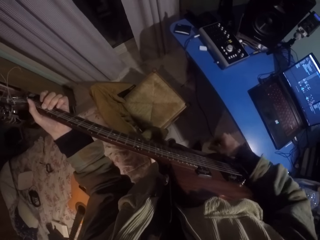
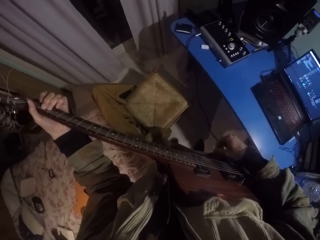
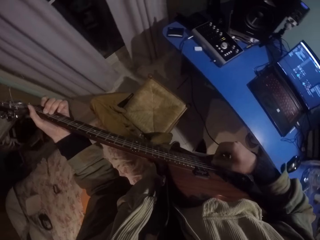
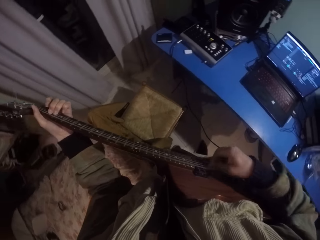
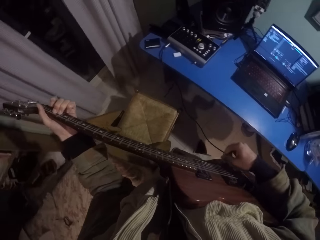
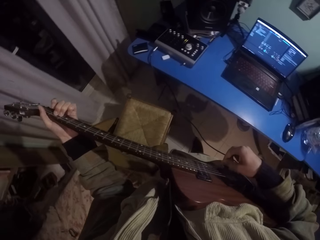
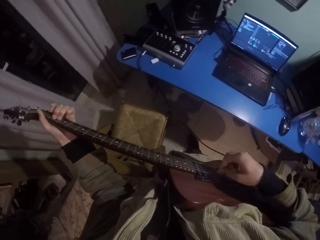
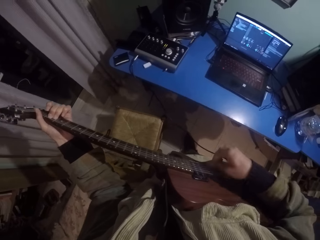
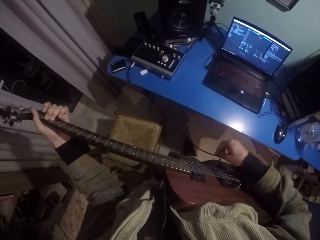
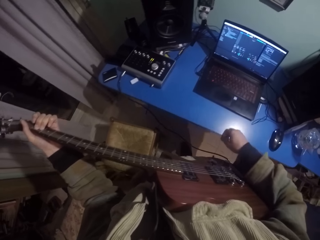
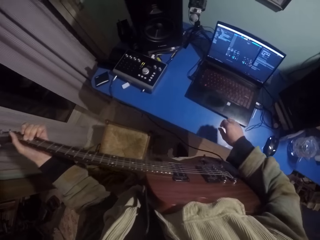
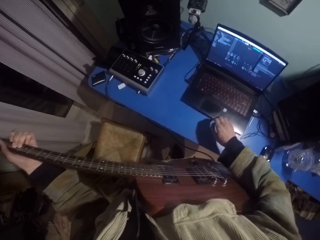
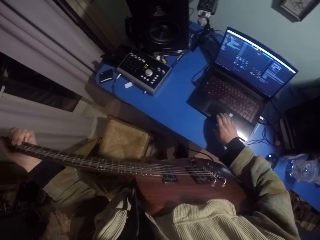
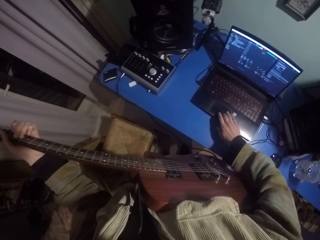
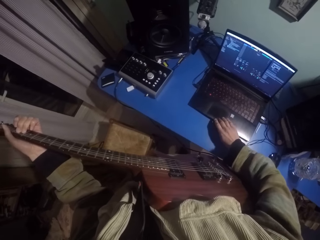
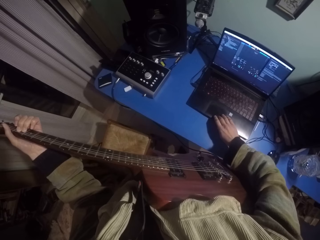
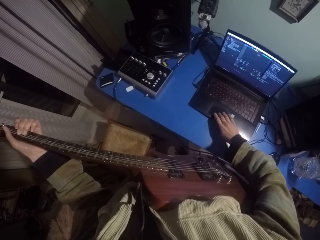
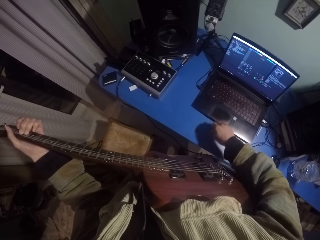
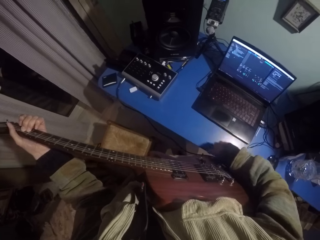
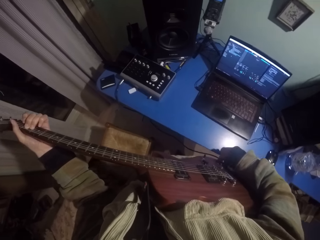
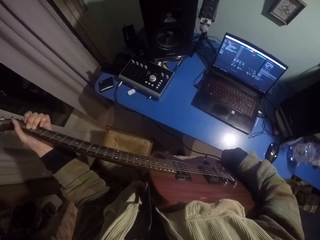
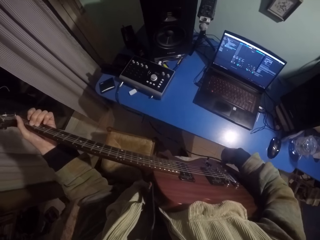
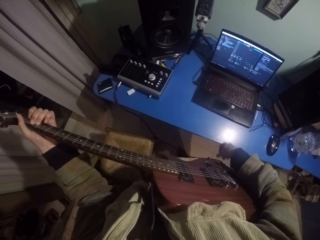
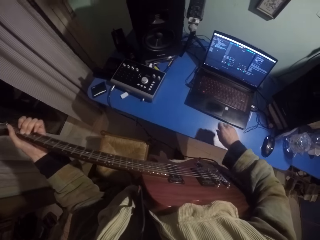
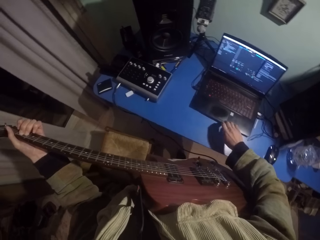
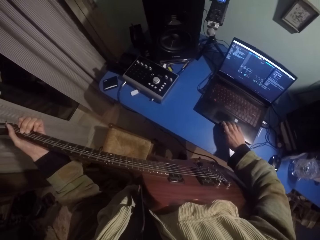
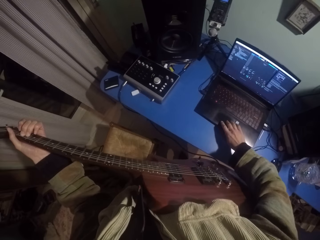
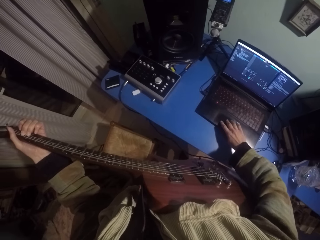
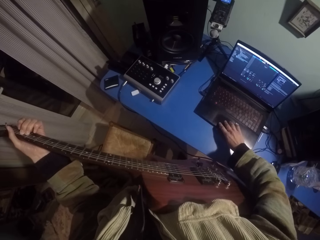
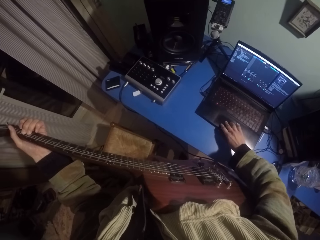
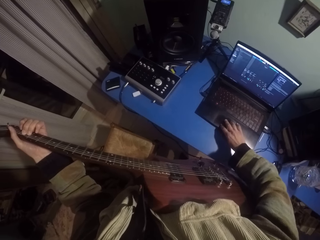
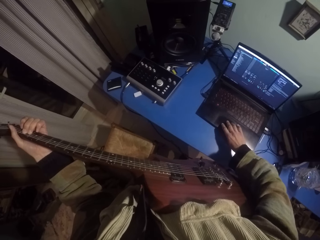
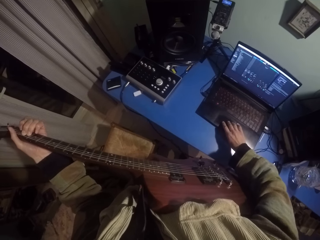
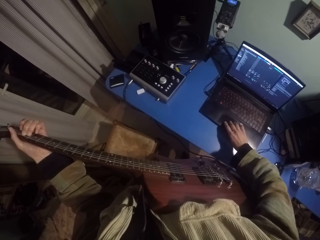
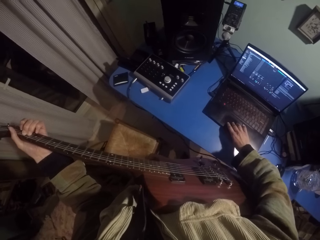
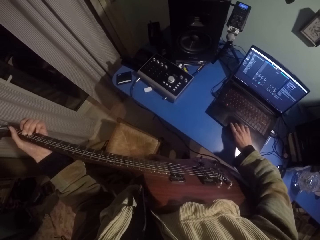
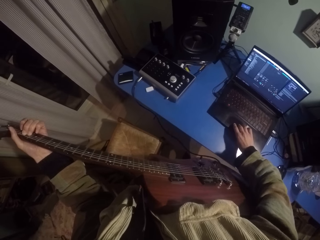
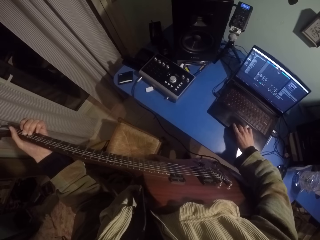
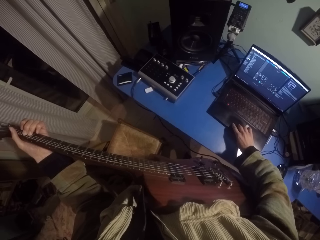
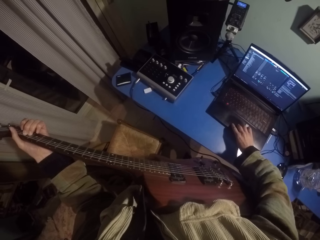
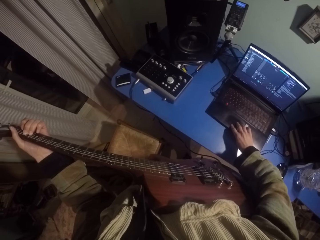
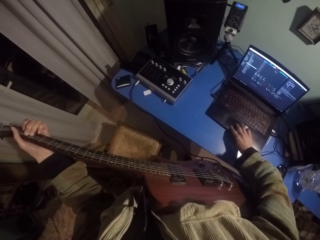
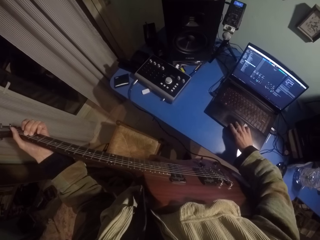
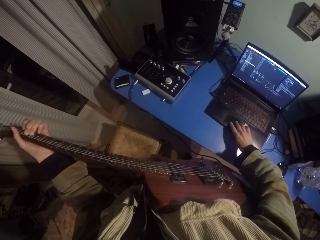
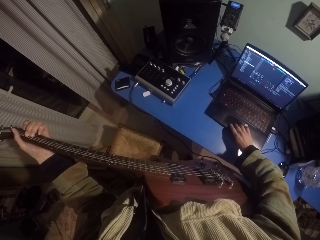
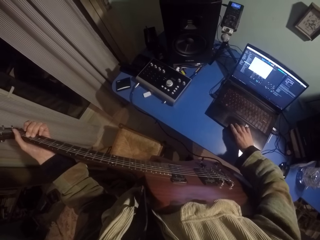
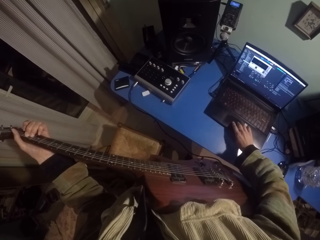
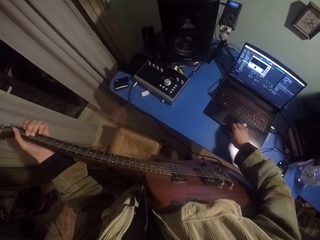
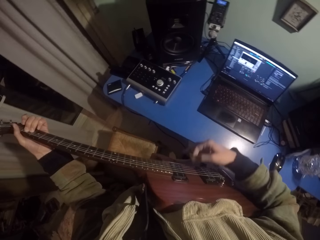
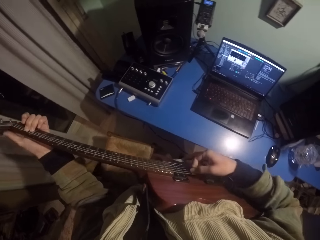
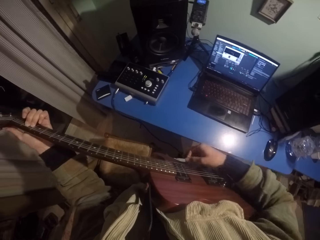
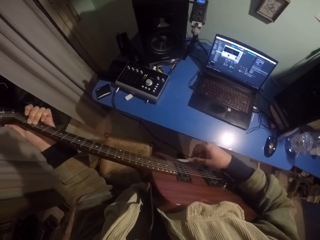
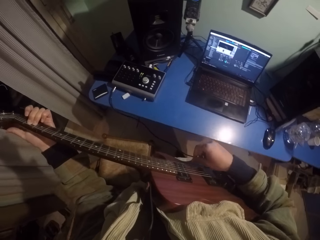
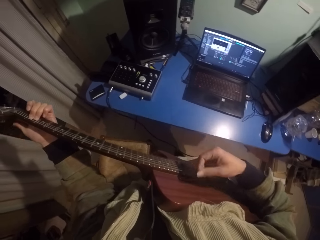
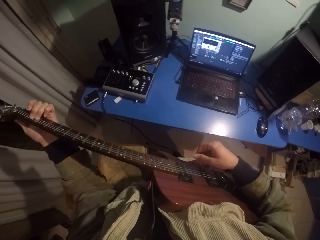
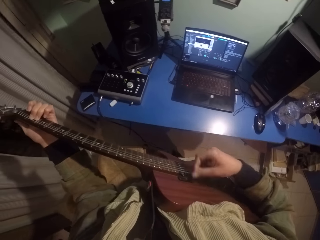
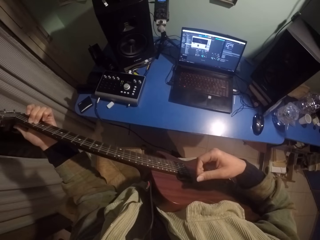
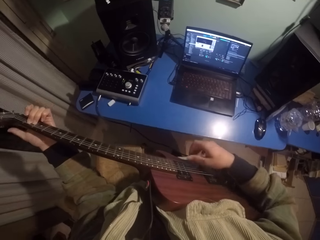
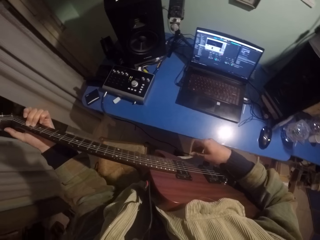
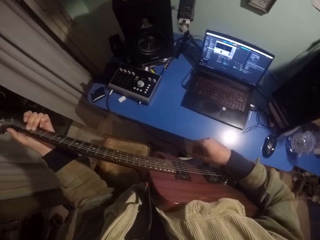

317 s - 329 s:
The camera wearer lowers the right hand. They press the laptop. They touch a guitar cable with the right hand. They press the laptop. They raise the right hand. They strike chords of the guitar with the right hand.

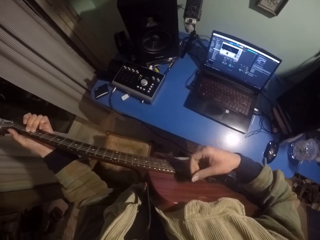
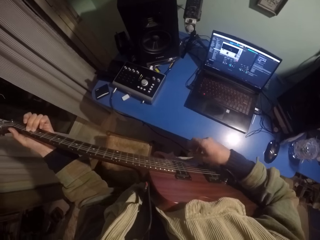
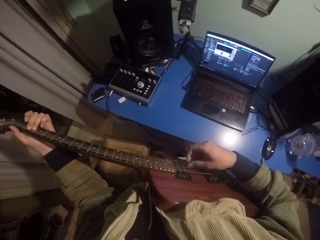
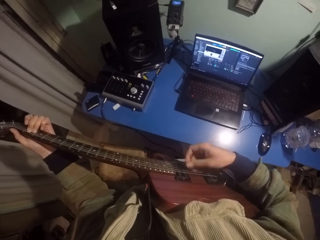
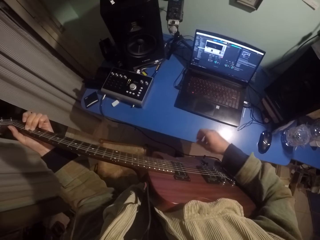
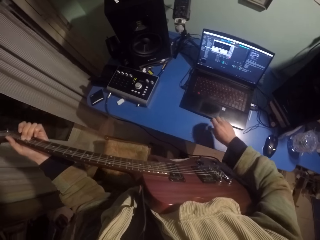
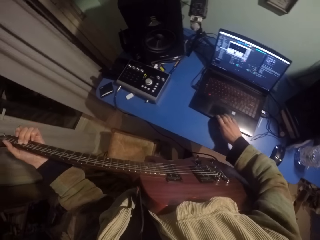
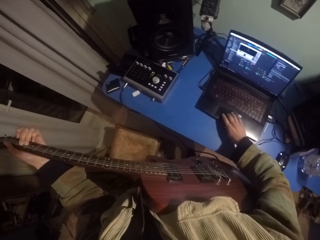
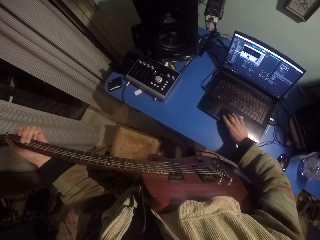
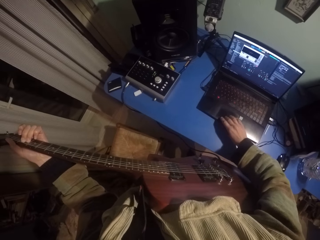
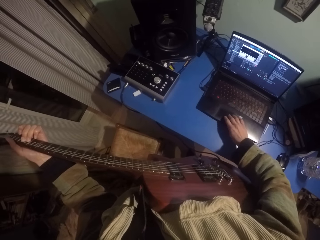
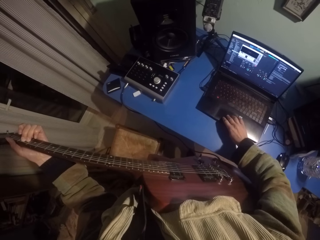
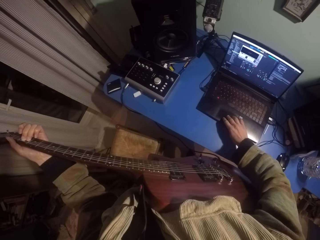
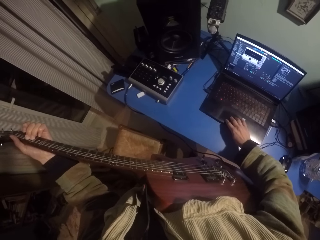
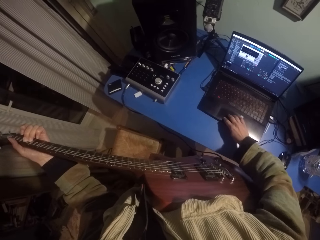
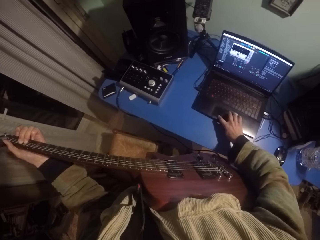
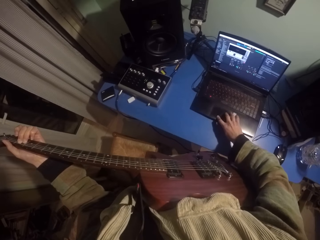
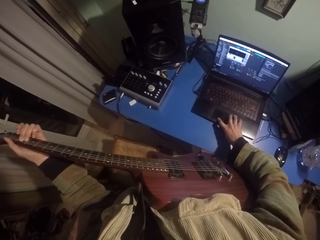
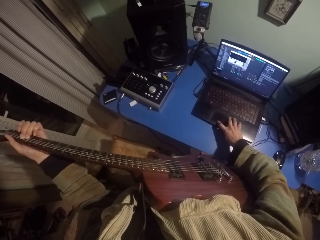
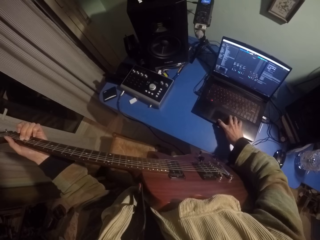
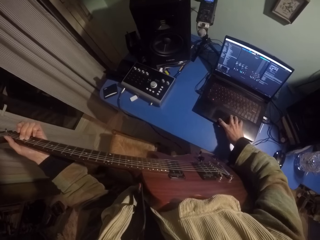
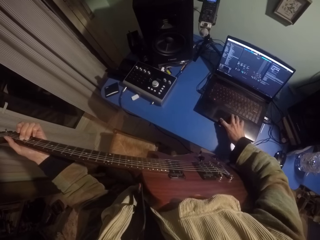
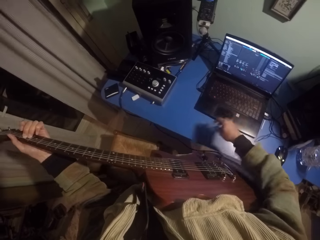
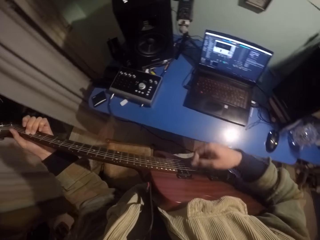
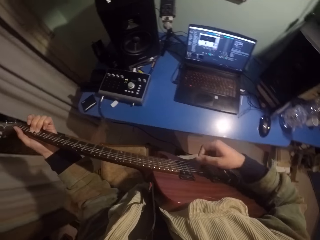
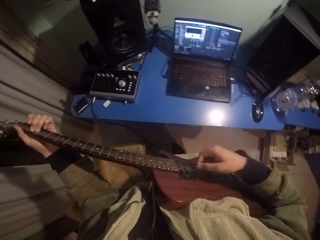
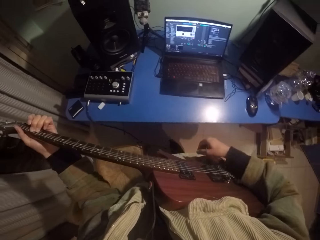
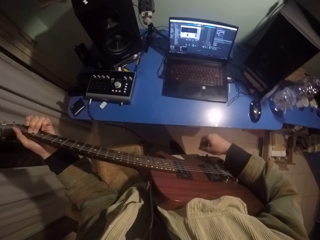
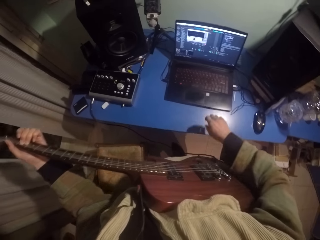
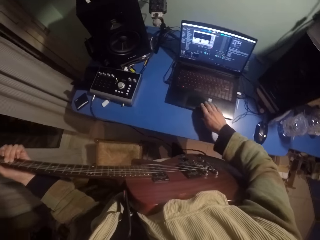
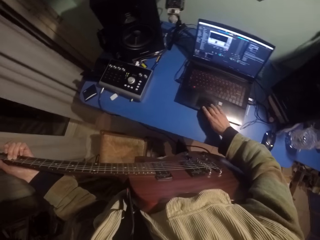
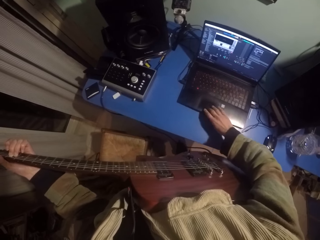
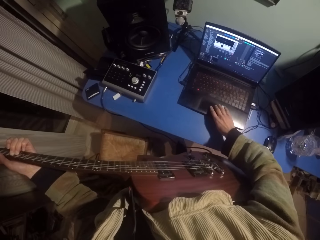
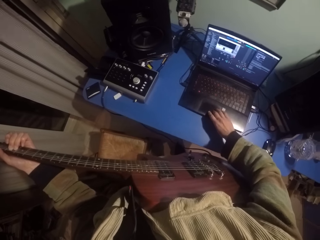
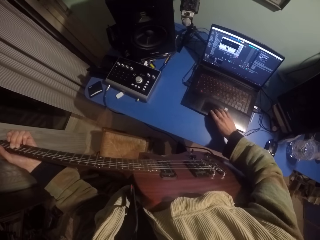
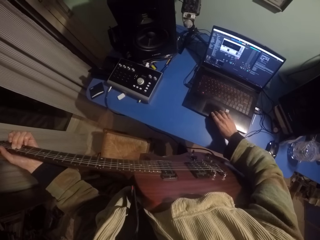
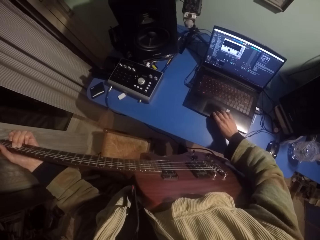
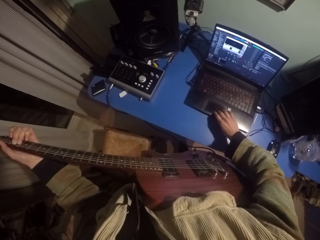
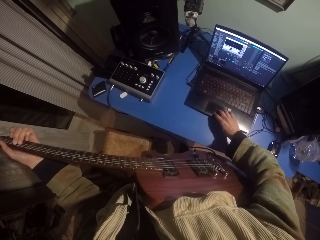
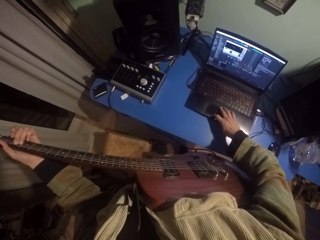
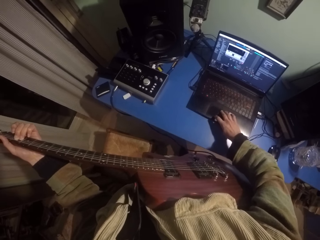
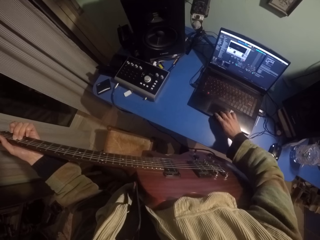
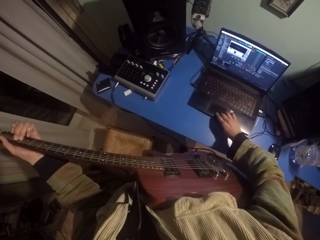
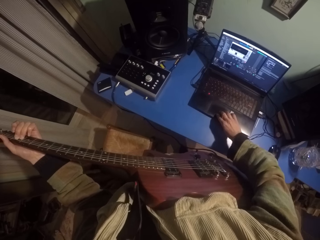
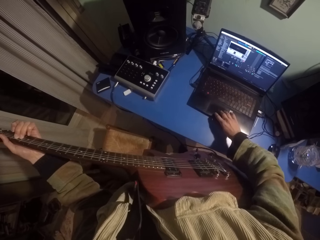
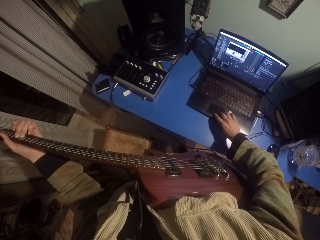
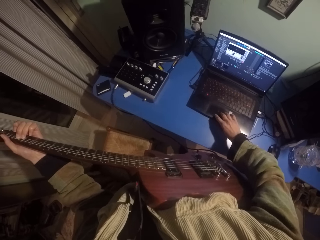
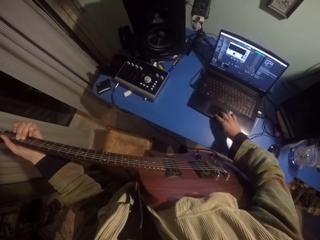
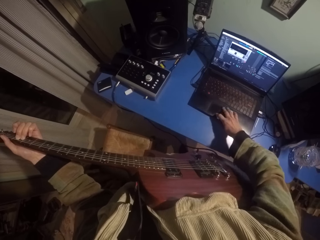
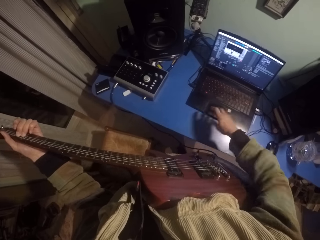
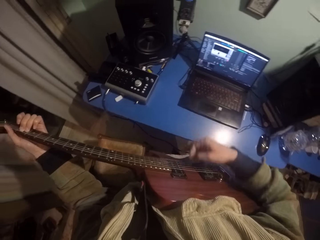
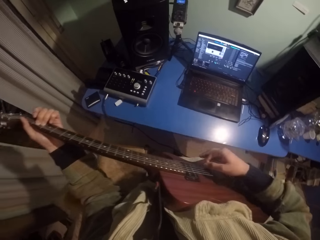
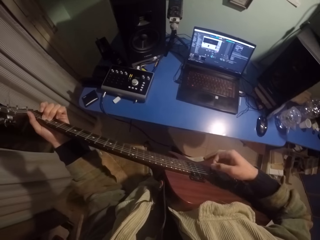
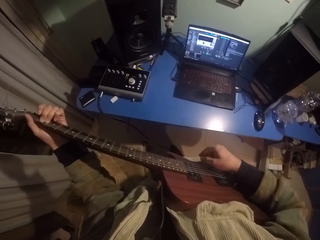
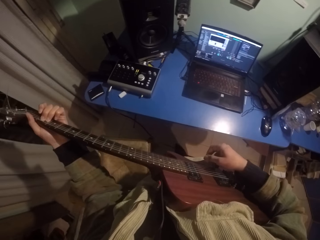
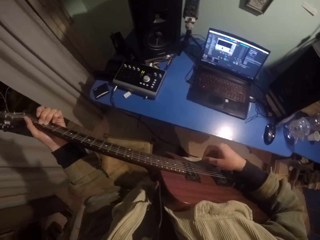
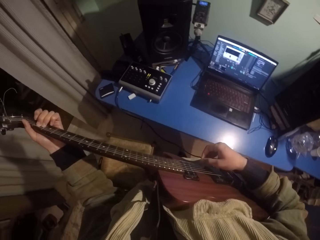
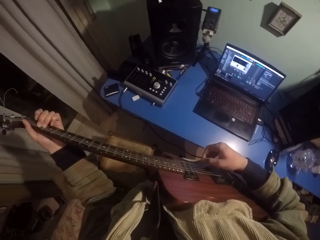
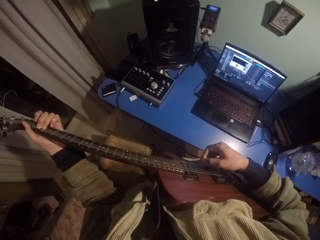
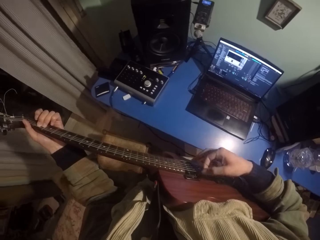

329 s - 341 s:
The camera wearer lowers the right hand. He presses the laptop. He raises the right hand. He strikes chords of the guitar with the right hand. He lowers his right hand. He presses the laptop. He raises the right hand. He strikes chords of the guitar with the right hand.
